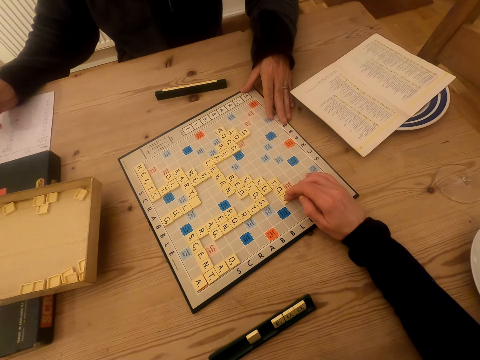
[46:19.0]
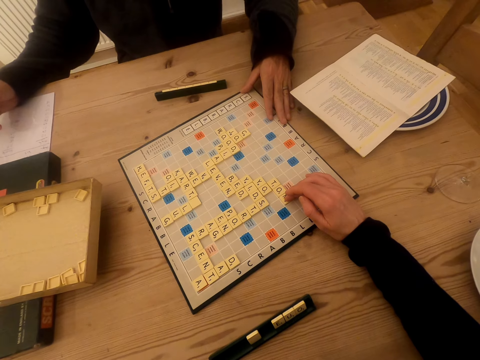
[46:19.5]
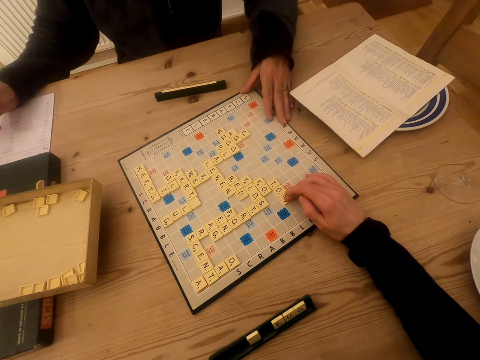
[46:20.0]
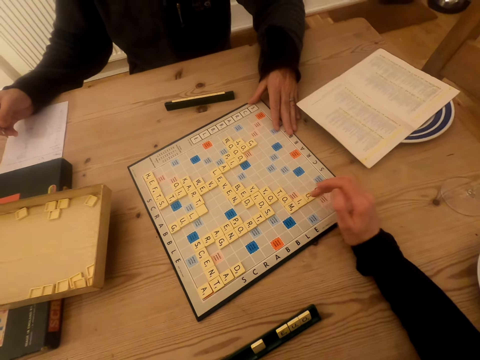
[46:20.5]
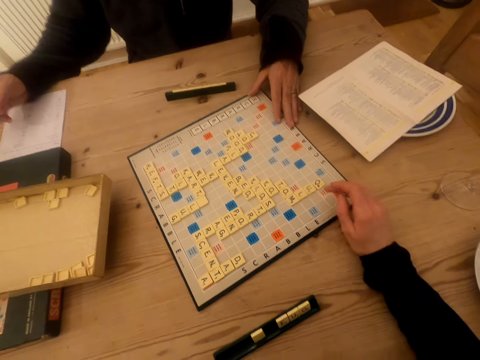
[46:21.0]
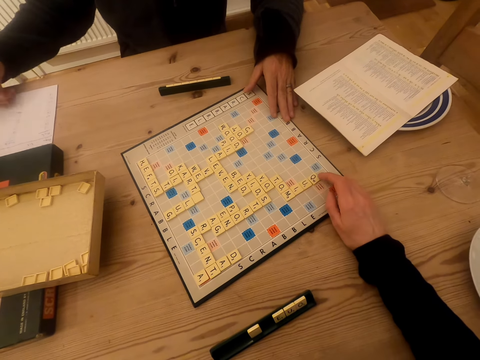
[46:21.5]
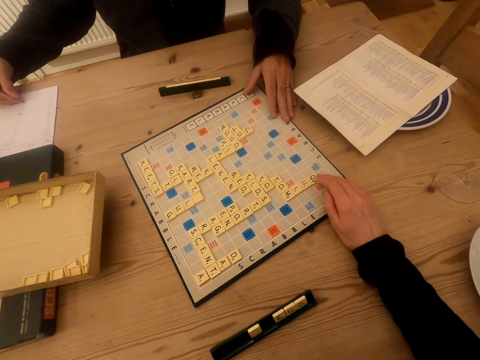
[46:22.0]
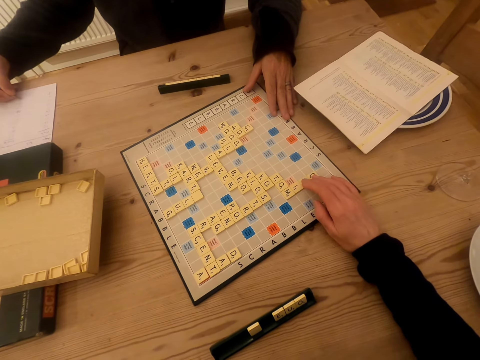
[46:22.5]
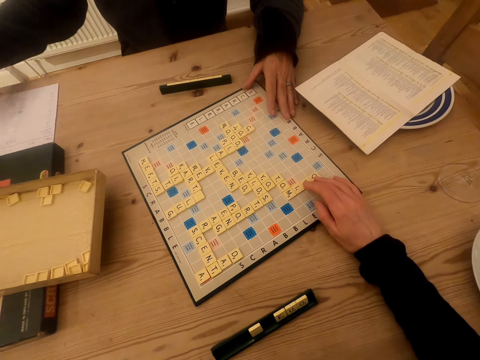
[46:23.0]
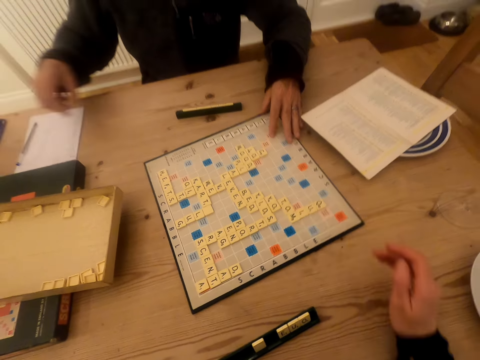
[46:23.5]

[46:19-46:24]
A man writes and puts the pen on the table.

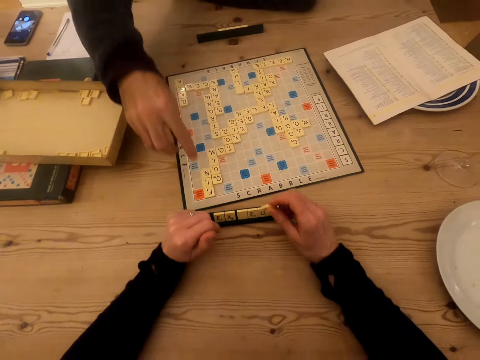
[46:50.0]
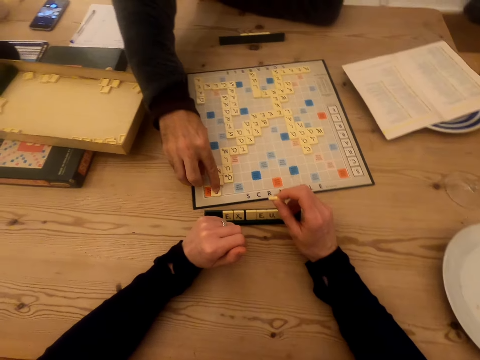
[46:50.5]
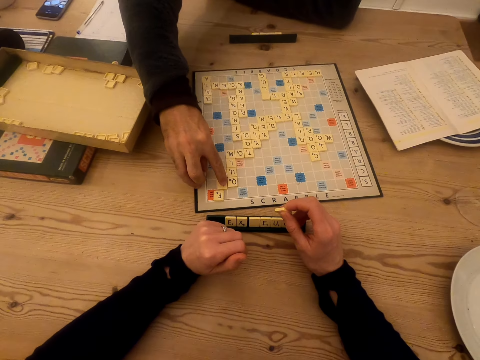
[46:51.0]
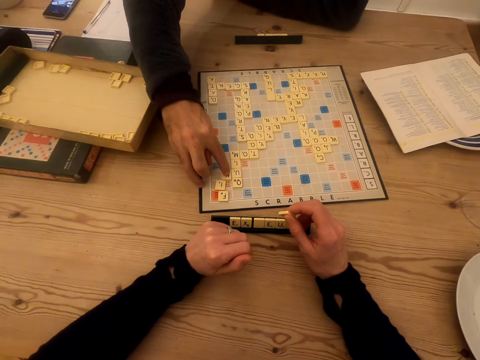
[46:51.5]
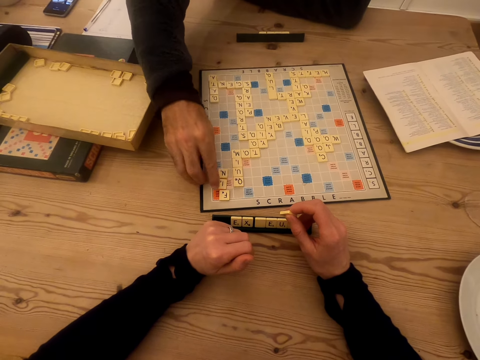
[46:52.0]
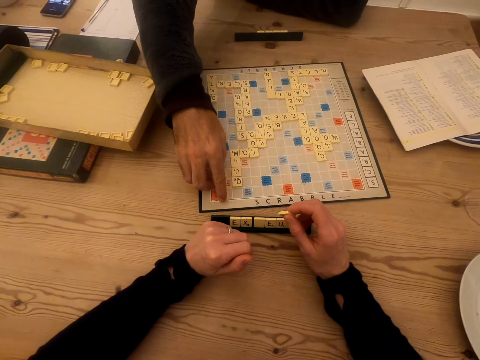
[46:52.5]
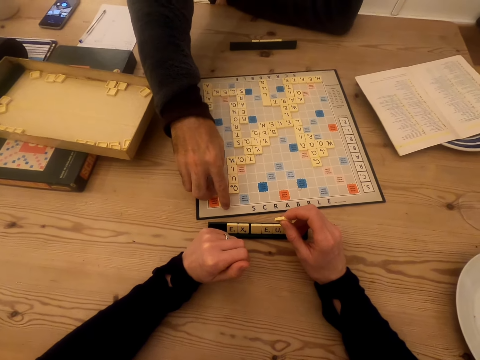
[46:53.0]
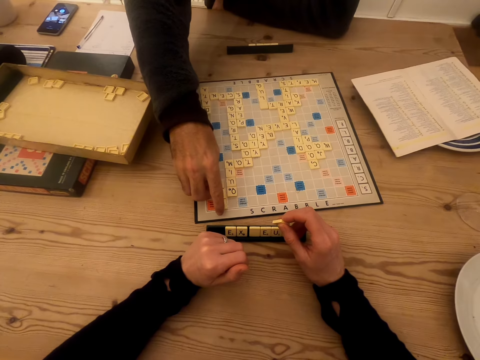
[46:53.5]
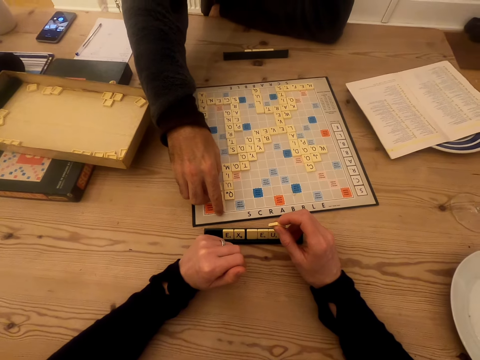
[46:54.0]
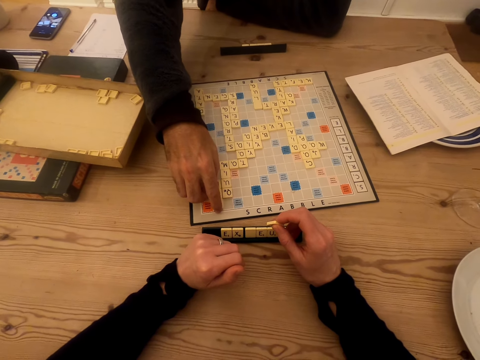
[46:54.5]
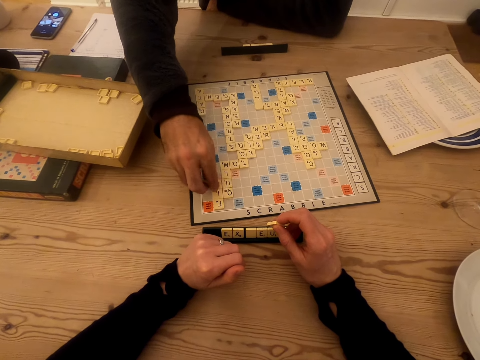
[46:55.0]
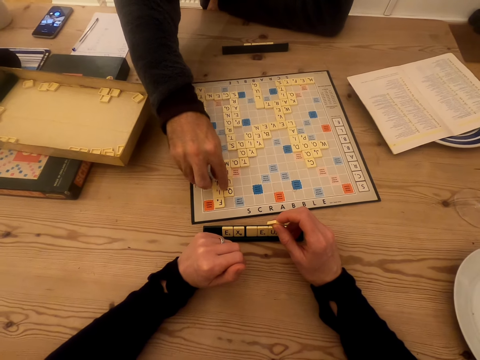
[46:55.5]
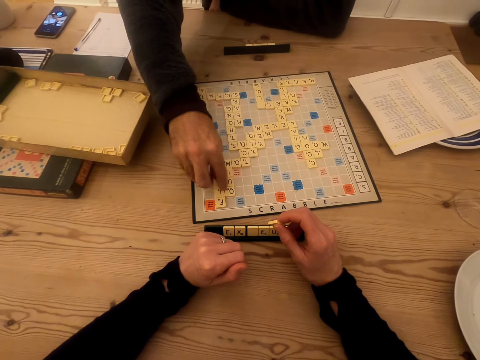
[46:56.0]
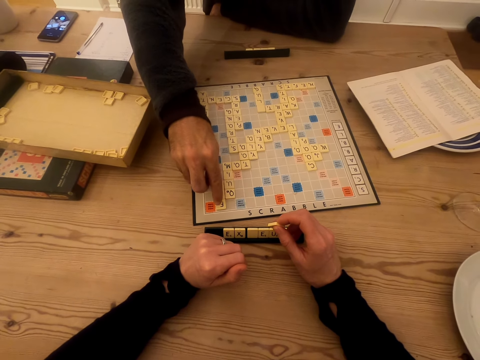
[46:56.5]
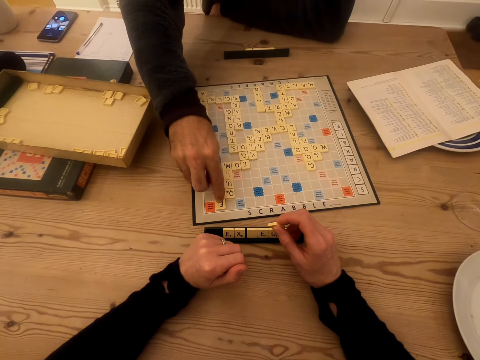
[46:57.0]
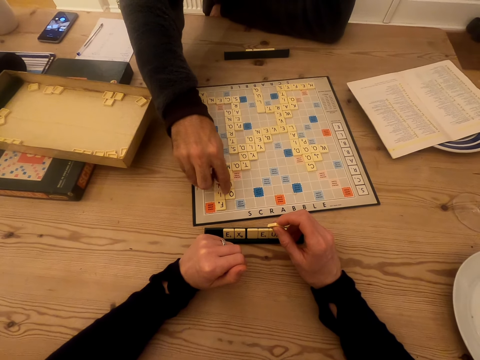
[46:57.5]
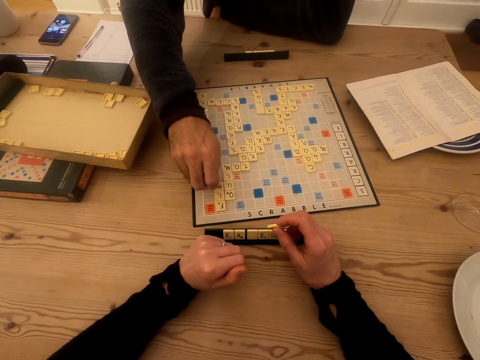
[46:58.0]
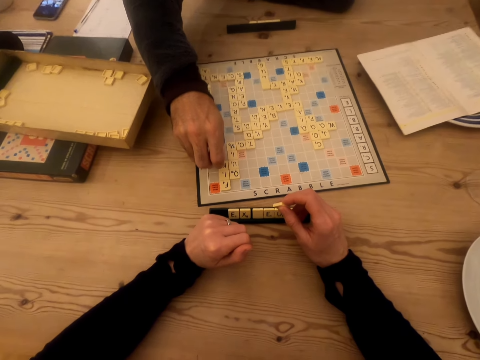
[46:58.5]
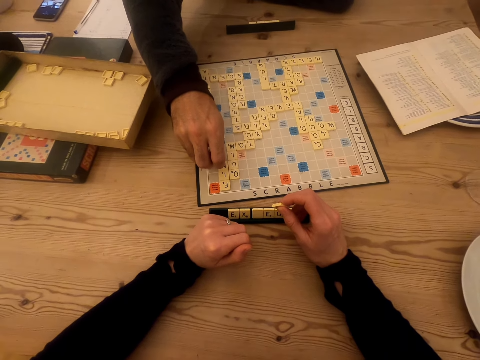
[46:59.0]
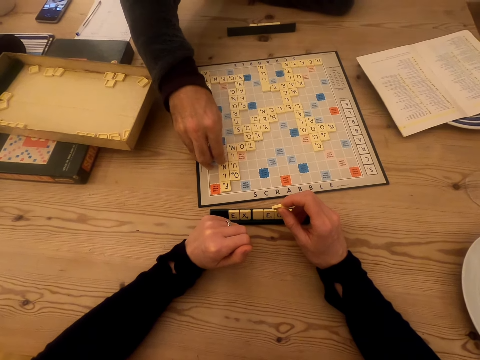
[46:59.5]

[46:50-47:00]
A man counts. The camera wearer talks to the man. The man counts.

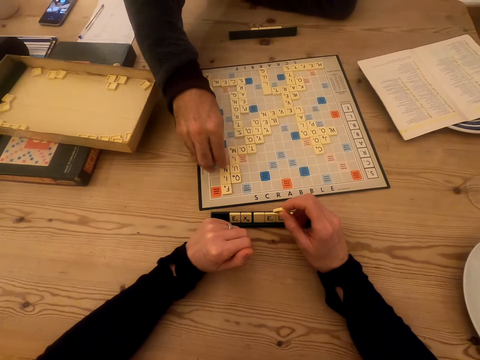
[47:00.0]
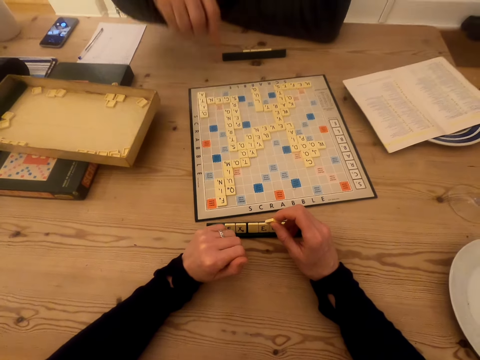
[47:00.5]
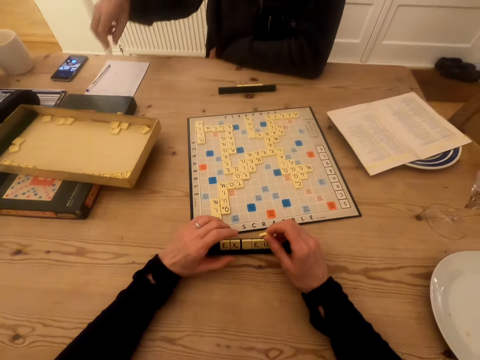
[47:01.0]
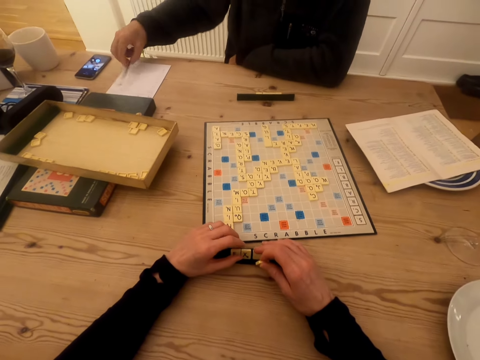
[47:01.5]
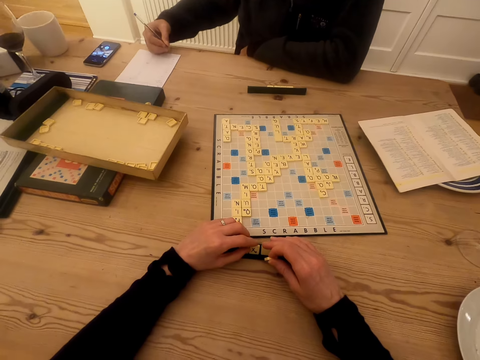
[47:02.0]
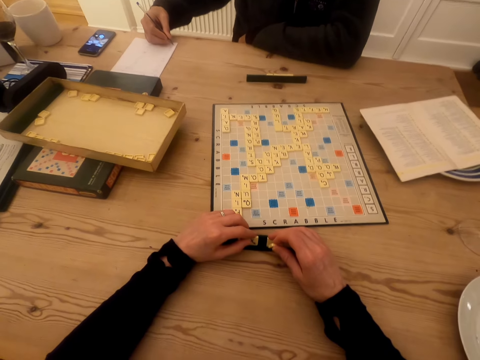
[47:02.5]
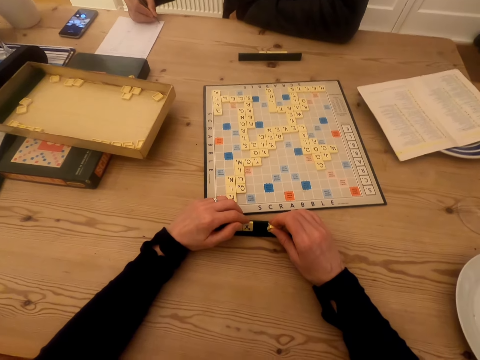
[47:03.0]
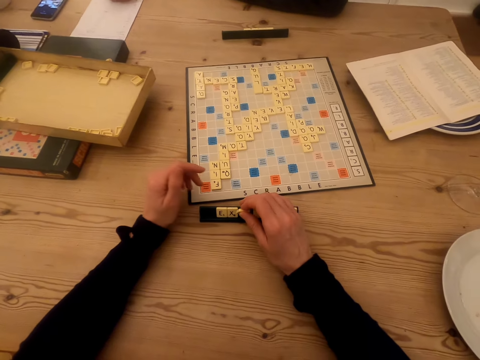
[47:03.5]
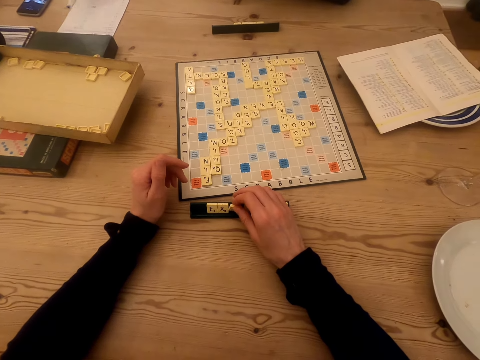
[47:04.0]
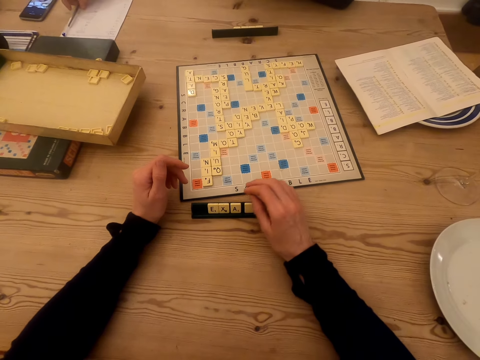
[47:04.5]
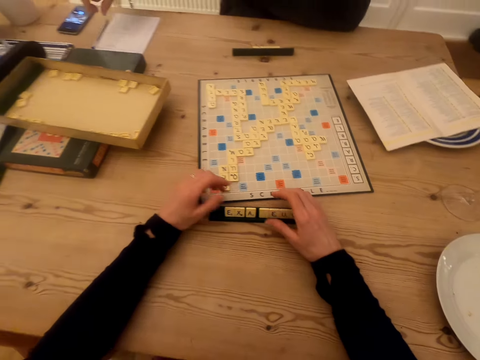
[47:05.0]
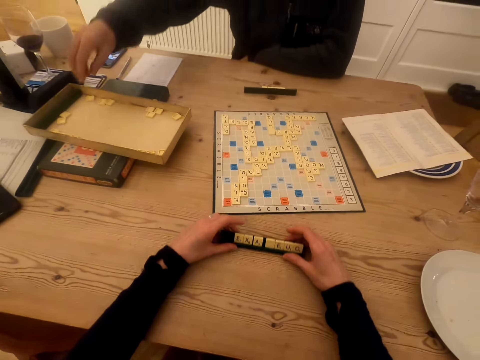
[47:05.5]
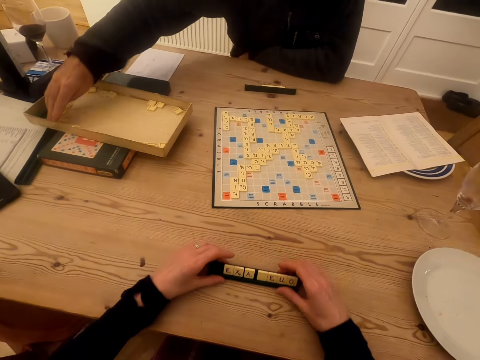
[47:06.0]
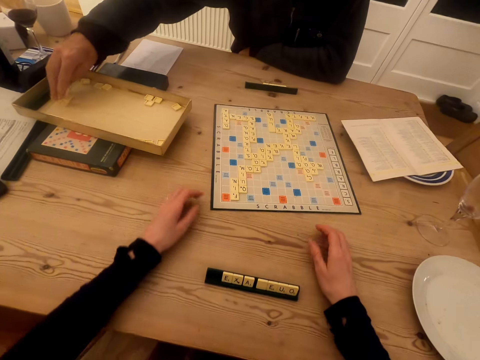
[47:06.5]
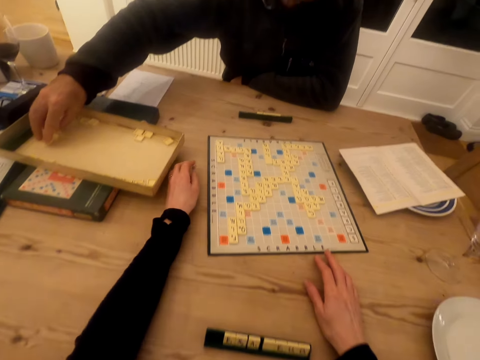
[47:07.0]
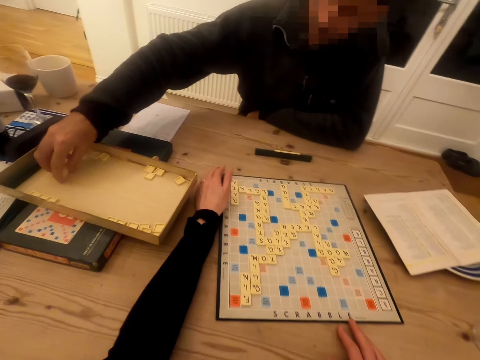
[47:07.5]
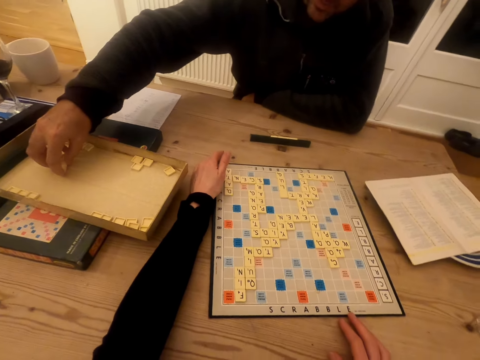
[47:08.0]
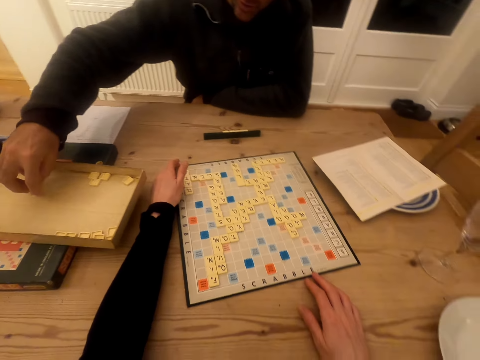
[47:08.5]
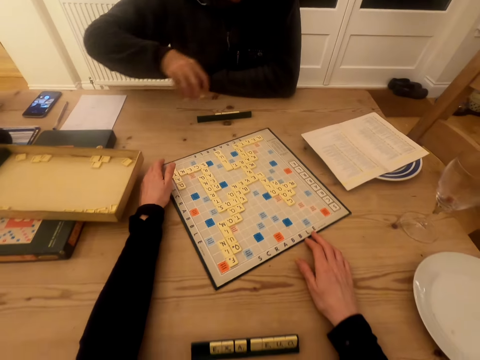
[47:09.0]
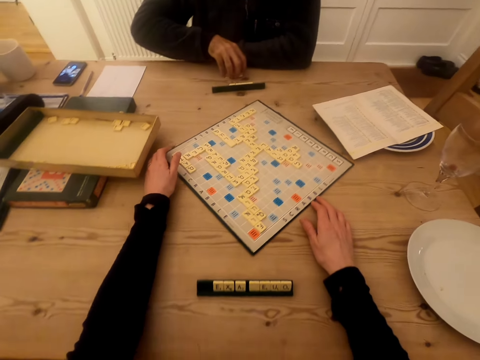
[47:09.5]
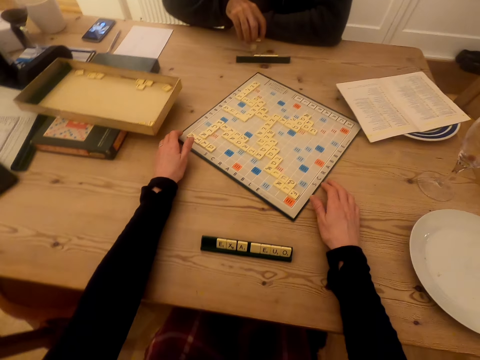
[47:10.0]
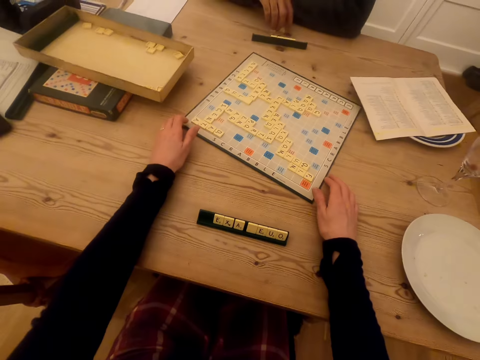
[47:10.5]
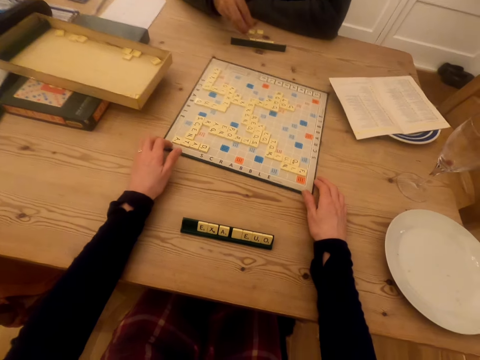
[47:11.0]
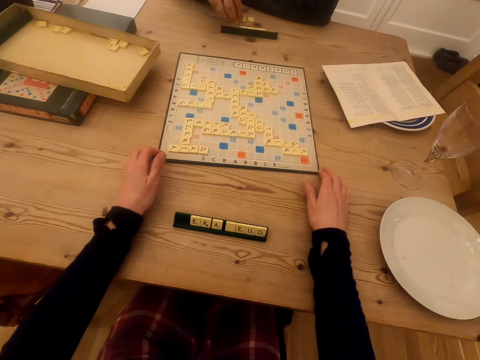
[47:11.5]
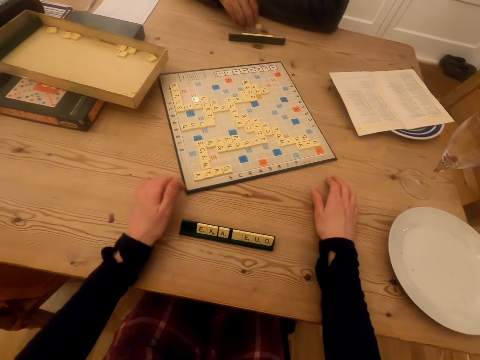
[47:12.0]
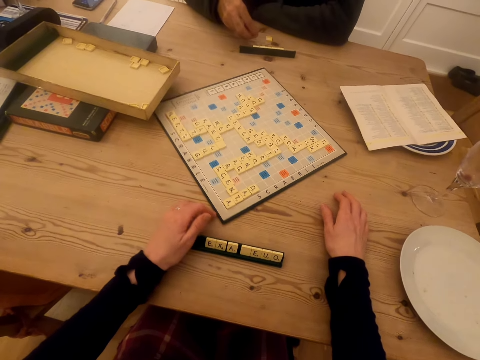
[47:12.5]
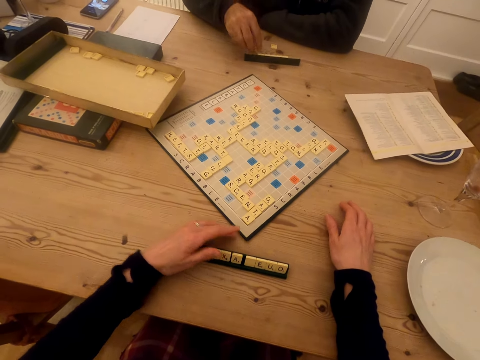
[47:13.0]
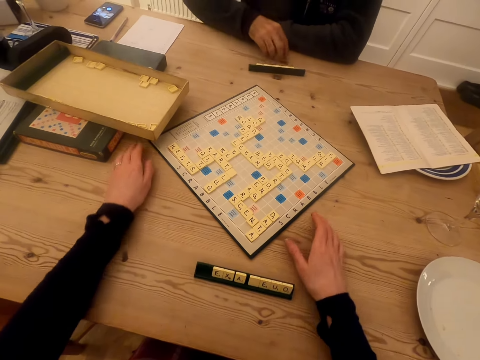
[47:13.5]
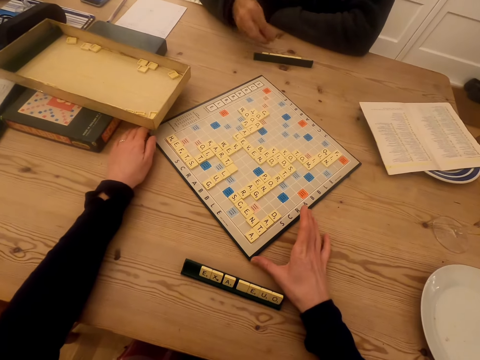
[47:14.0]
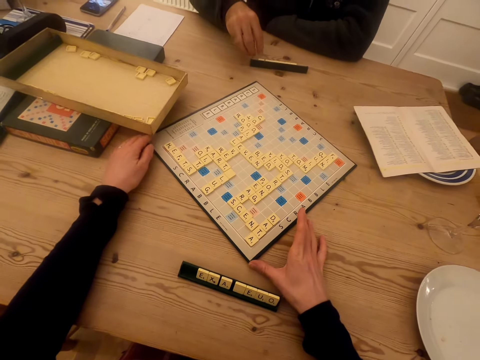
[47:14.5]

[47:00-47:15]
A man picks up the pen on the table. The camera wearer talks to the man. The man writes on the piece of paper and talks to the camera wearer. The camera wearer plays the scrabble game and pulls the chalkboard tile place card holder. The man picks up the wood scrabble tiles on the box. The camera wearer rotates the scrabble board and talks to the man. They rotate the scrabble board. The man talks to the camera wearer. The camera wearer rotates the scrabble board. The man puts the tiles on the table and arranges the wood scrabble tiles. The camera wearer rotates the scrabble board and talks to the man. They talk to the man and rotate the scrabble board. The man puts the tiles on the chalkboard tile place card holder.
